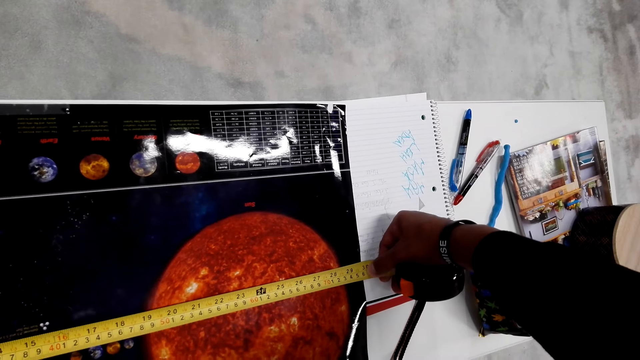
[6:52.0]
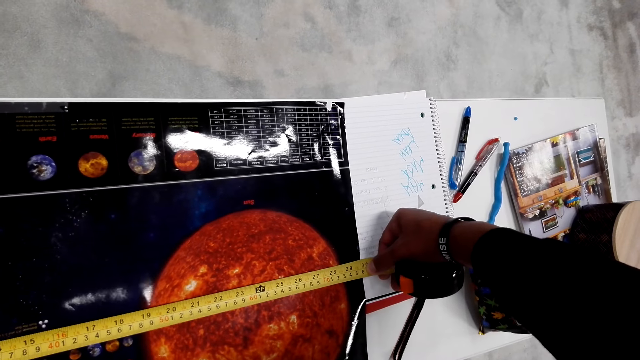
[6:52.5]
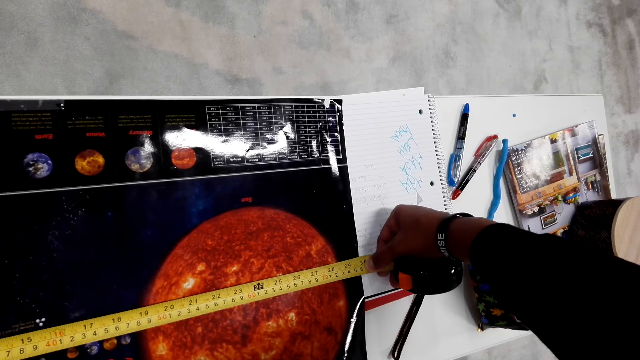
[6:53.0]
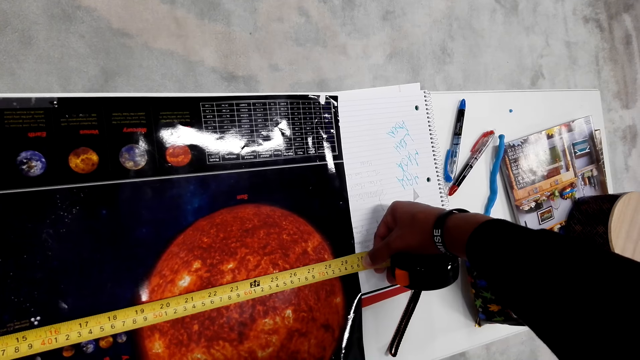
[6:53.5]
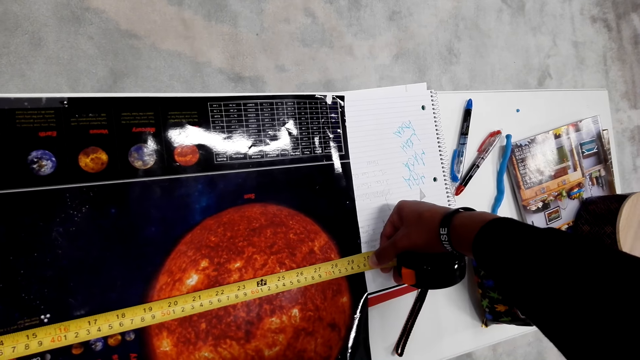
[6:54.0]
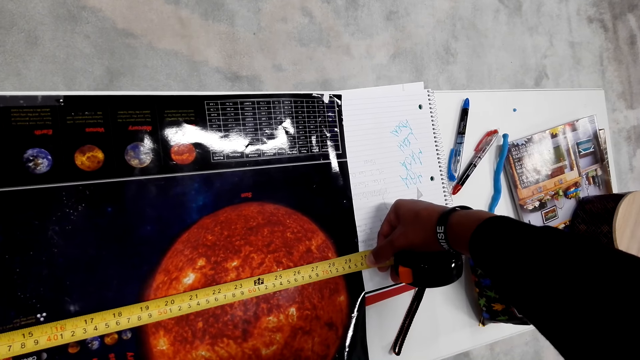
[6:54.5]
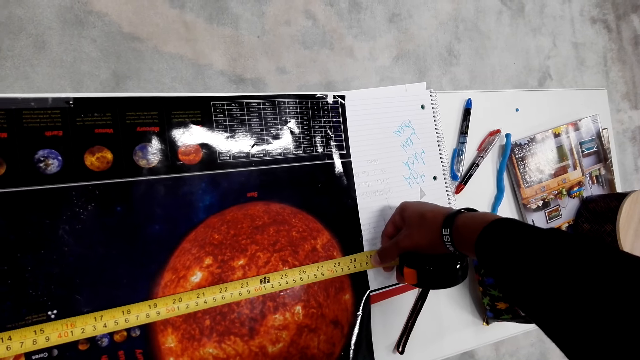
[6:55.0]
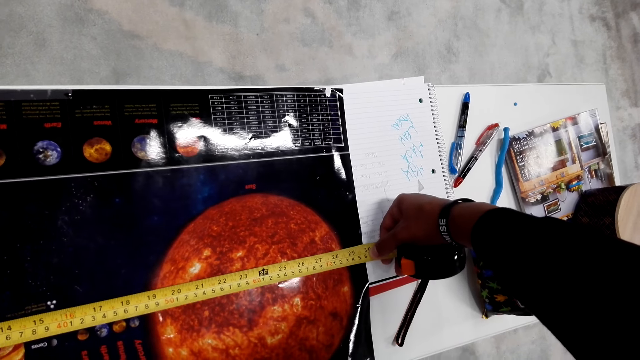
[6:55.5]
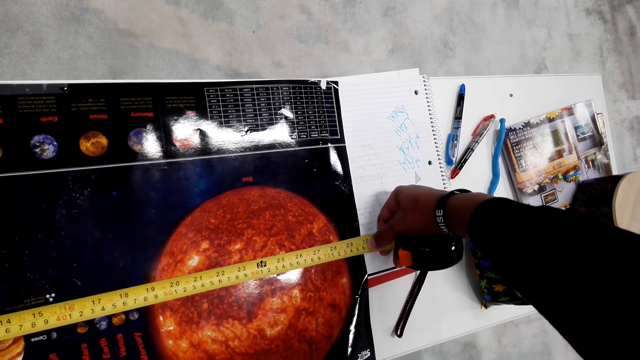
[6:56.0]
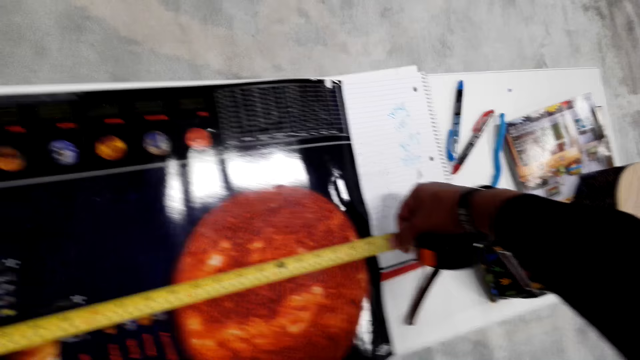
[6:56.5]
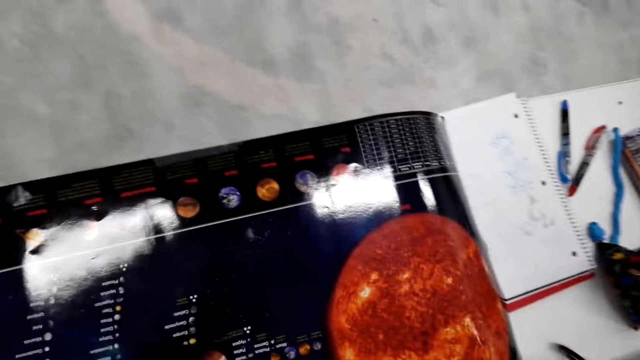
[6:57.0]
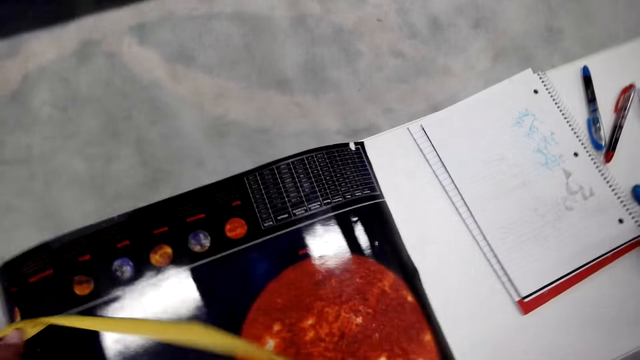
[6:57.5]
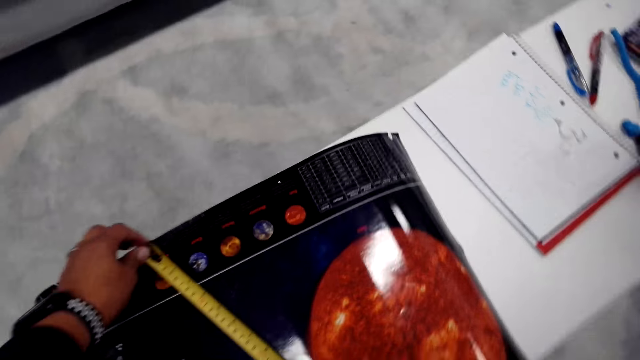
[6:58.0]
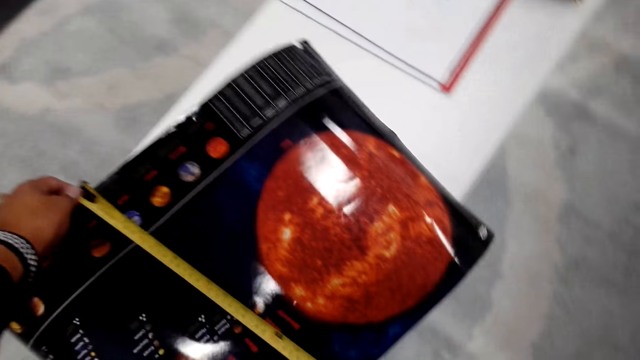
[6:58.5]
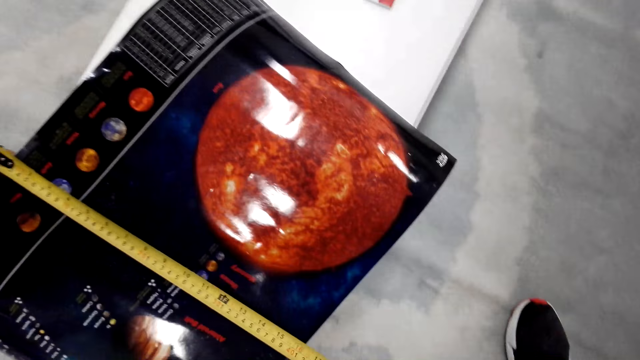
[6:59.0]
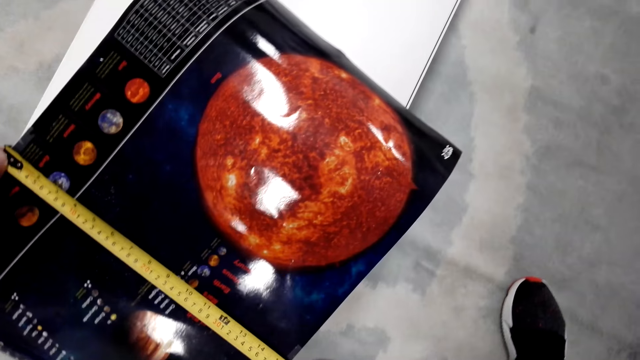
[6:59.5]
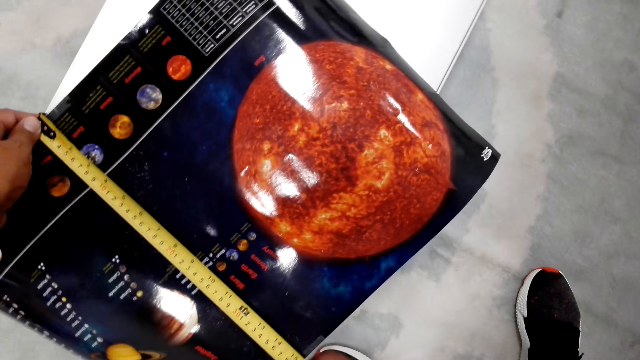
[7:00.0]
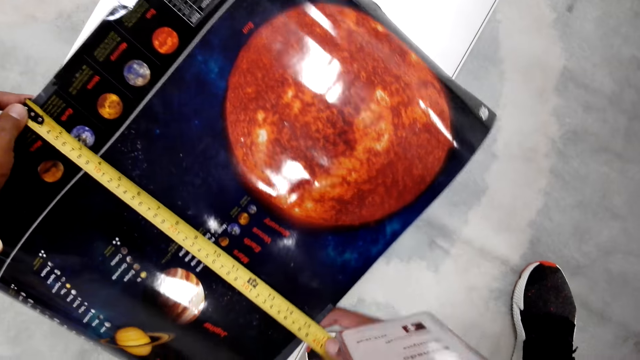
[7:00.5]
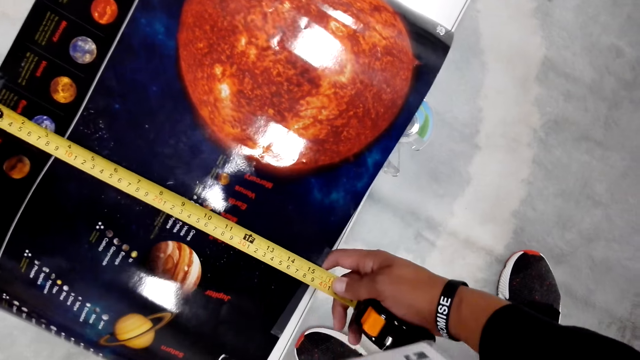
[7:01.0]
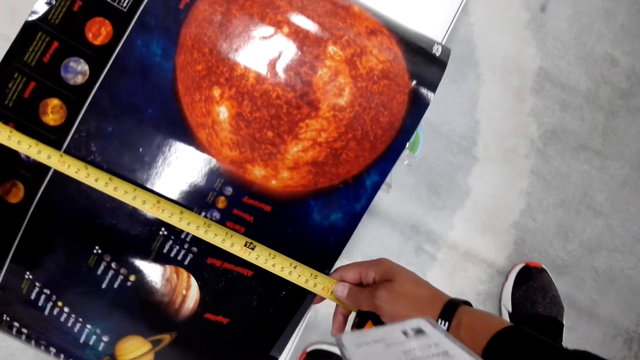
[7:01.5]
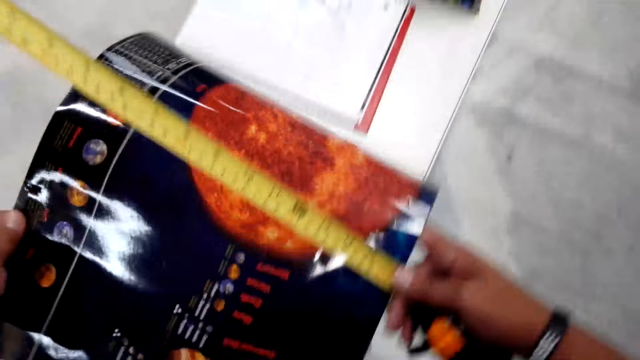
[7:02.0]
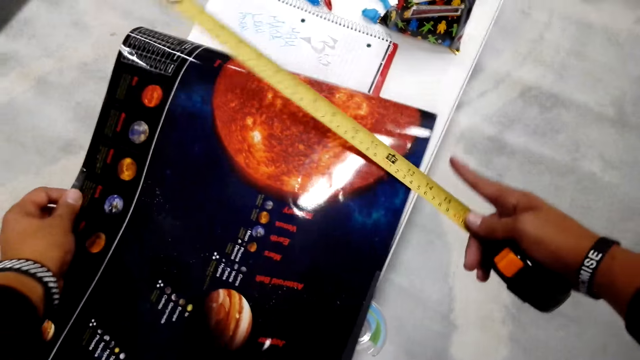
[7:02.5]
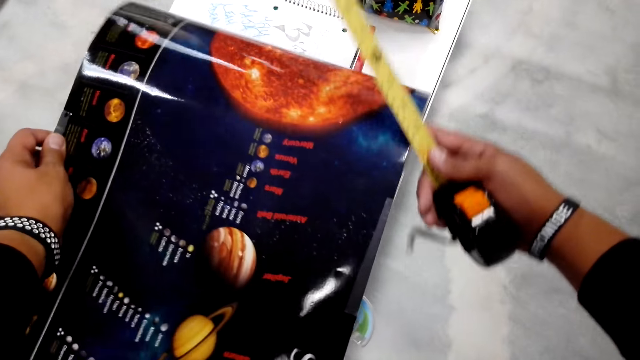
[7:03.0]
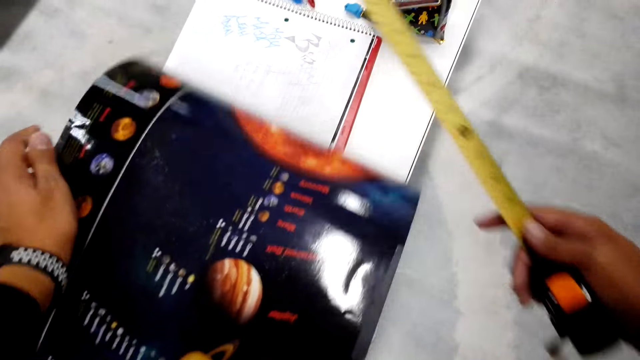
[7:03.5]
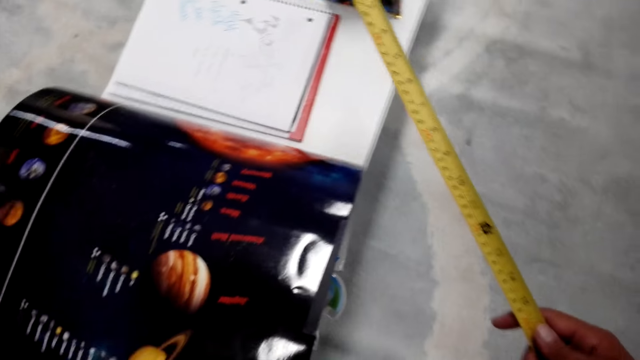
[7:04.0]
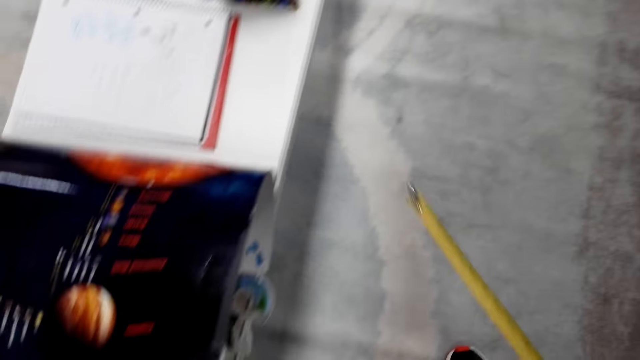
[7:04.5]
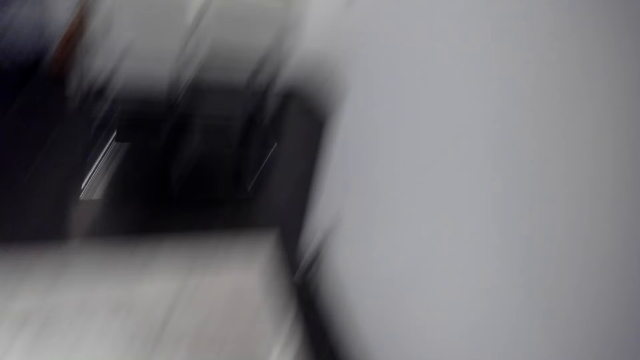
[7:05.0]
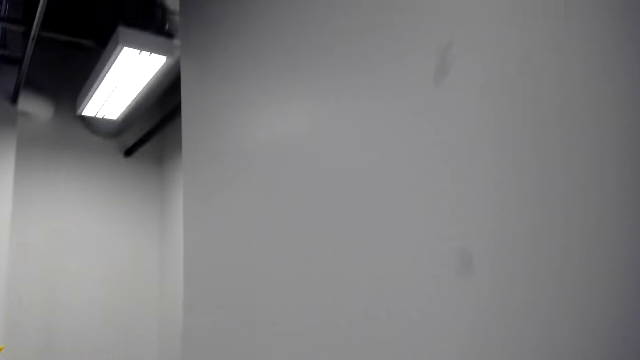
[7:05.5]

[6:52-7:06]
The camera wearer measures the paper on the table using a tape measure. They move the paper.

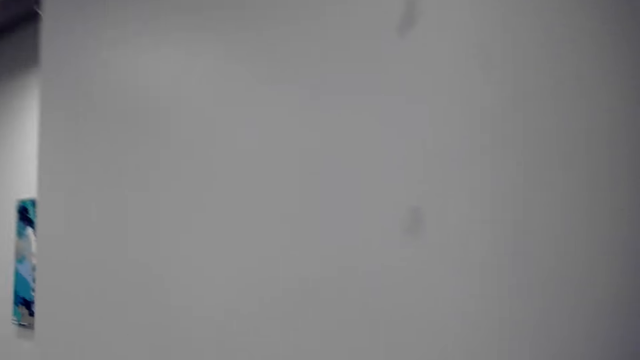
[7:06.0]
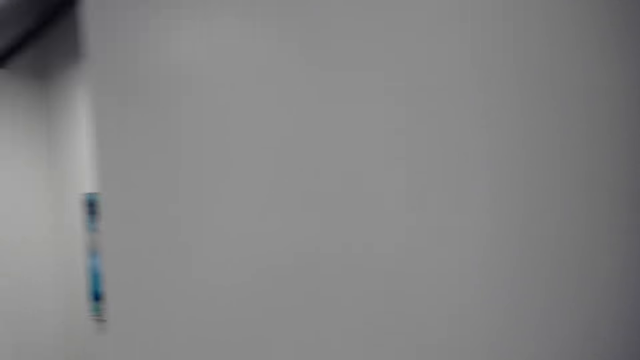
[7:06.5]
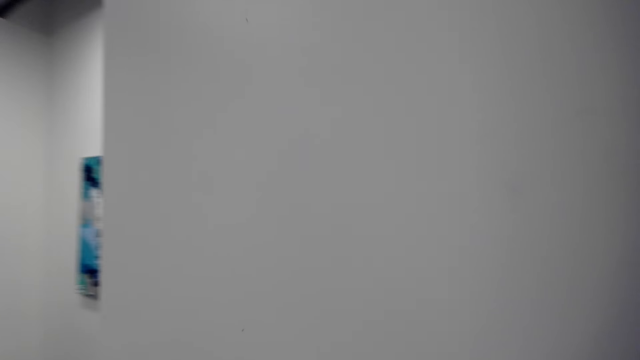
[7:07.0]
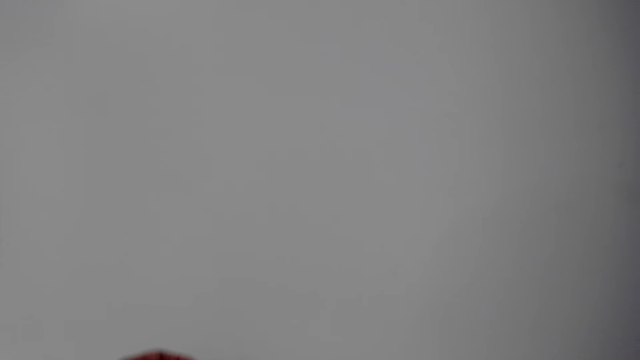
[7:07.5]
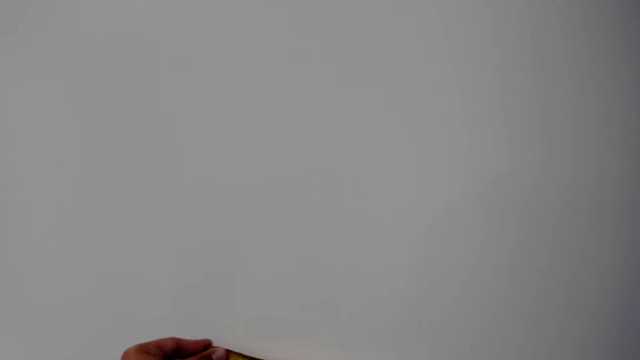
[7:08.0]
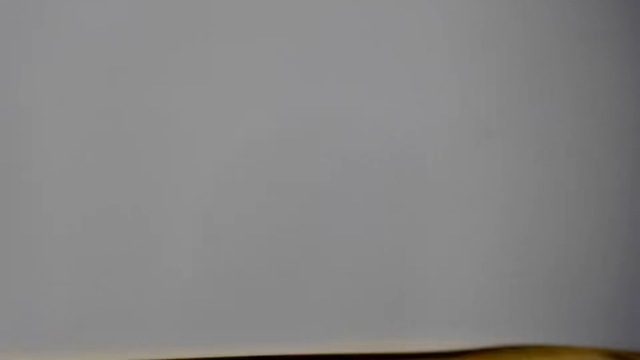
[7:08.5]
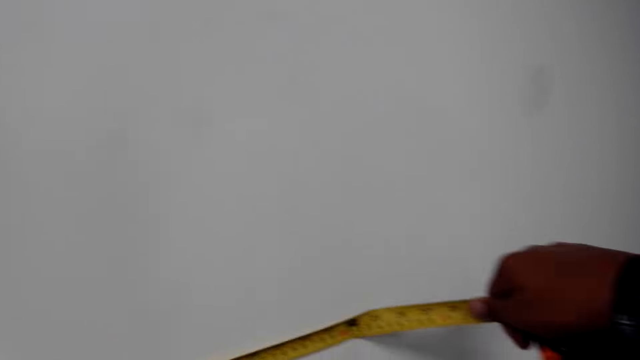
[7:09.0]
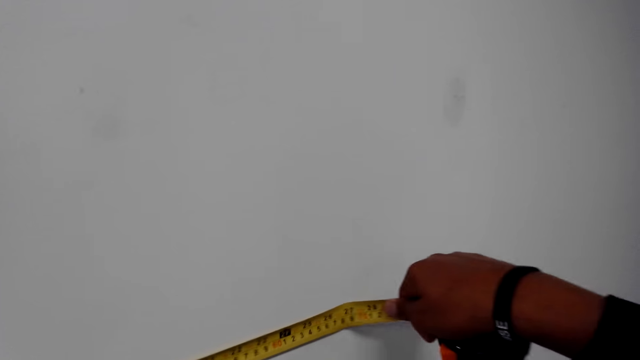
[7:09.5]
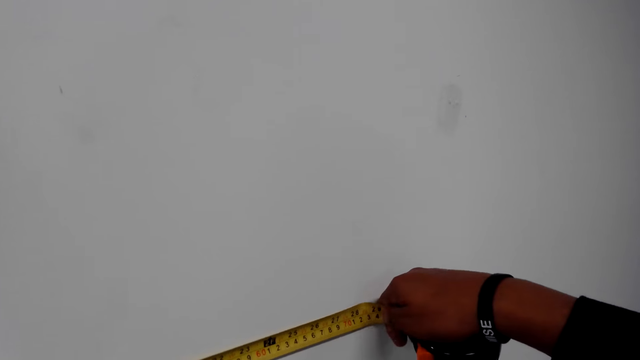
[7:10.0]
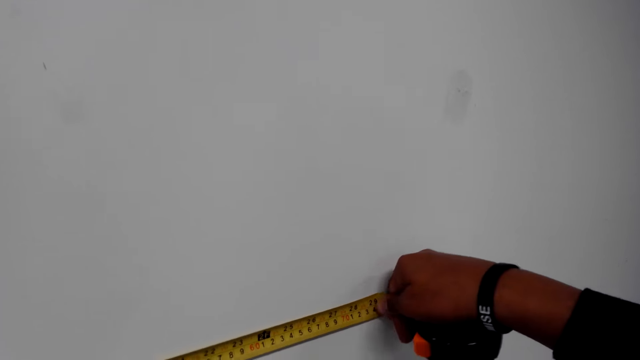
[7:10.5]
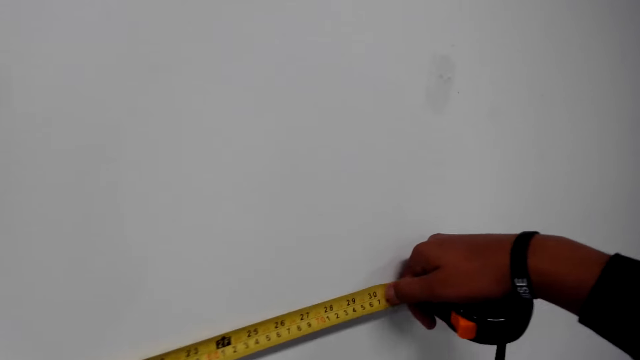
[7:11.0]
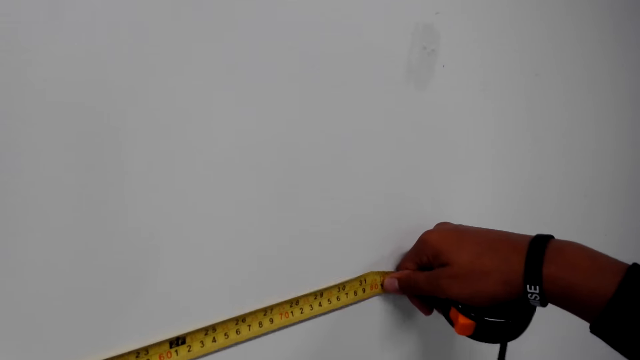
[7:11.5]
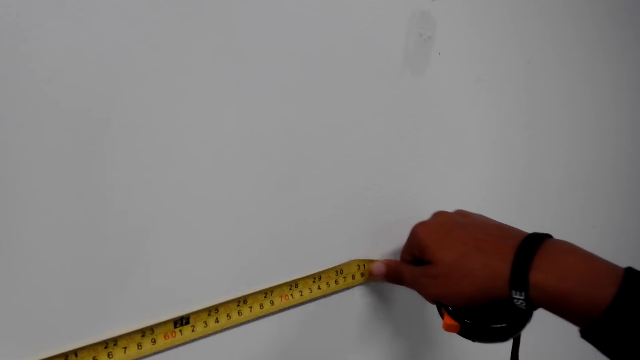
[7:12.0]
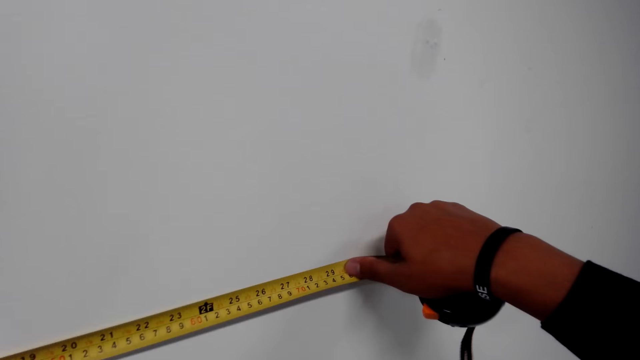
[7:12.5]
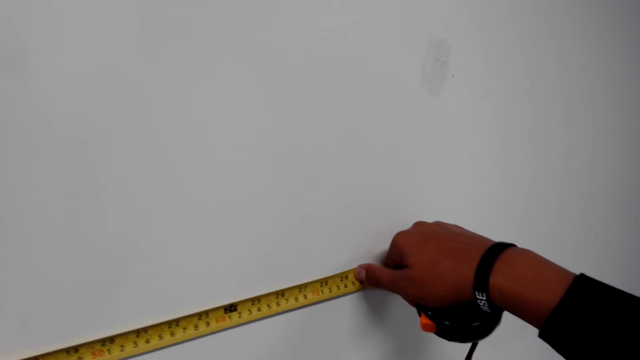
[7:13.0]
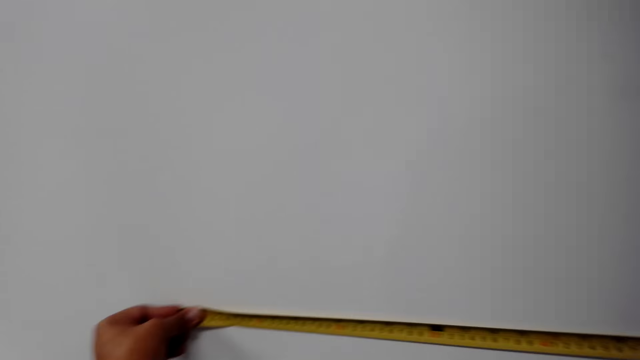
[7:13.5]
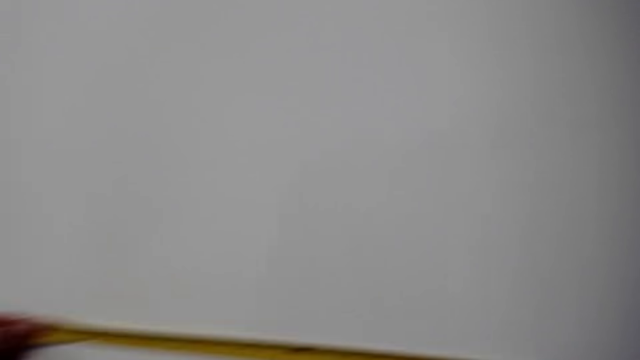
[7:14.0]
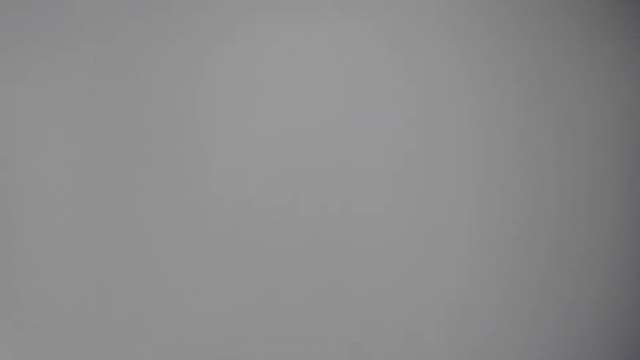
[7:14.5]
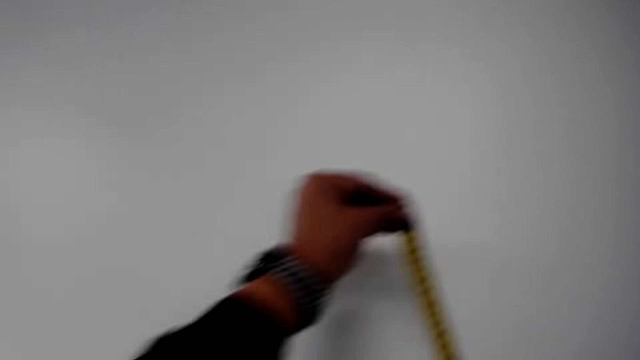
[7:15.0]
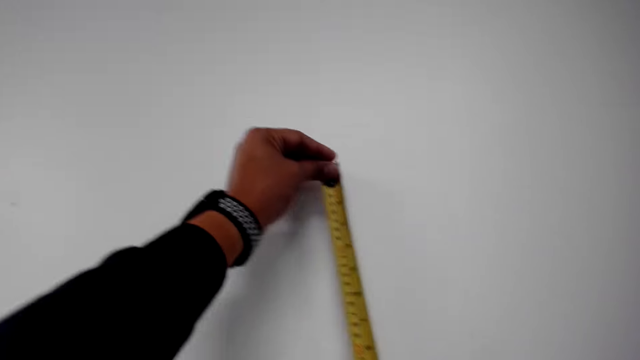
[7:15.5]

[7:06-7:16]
The camera wearer walks. They measure a wall using a measuring tape.
